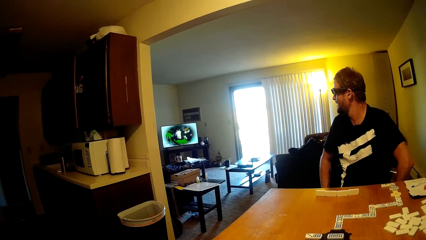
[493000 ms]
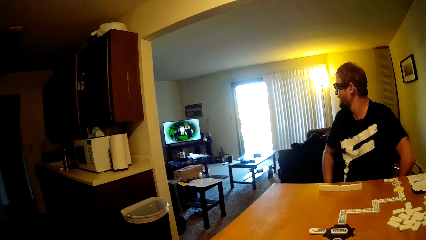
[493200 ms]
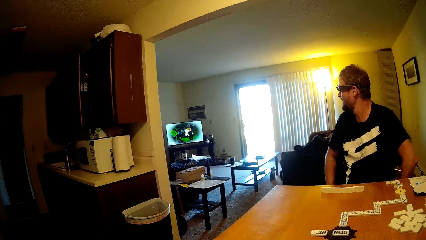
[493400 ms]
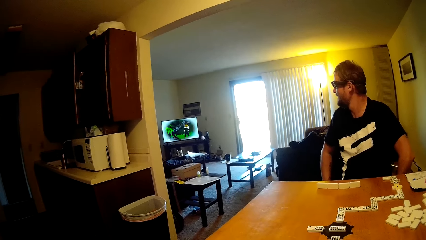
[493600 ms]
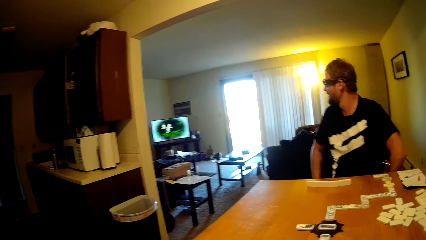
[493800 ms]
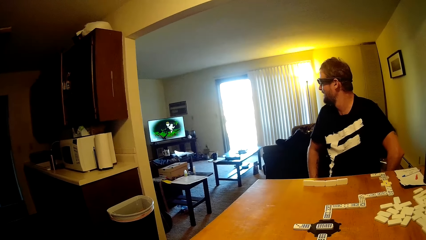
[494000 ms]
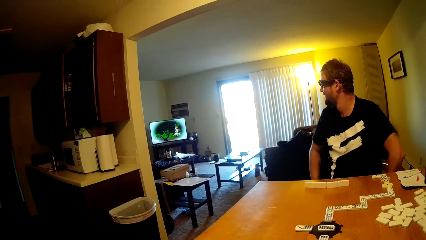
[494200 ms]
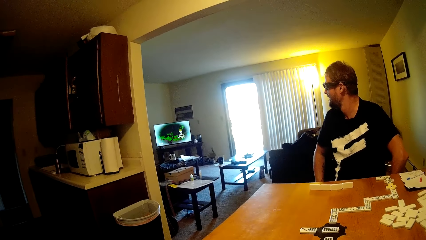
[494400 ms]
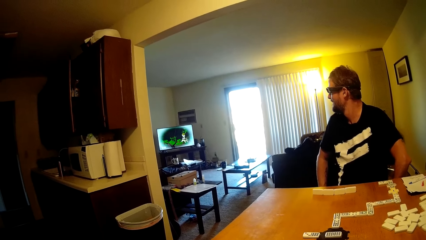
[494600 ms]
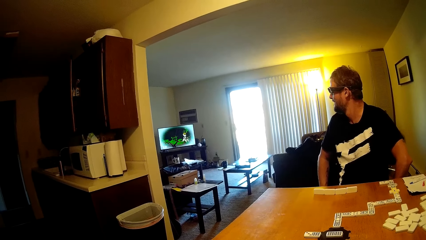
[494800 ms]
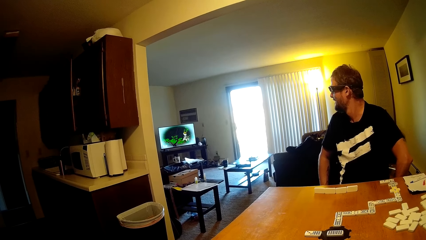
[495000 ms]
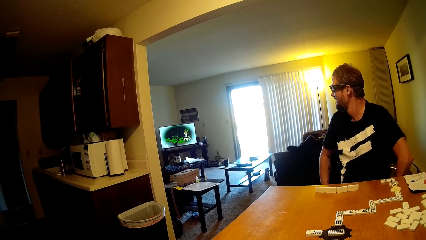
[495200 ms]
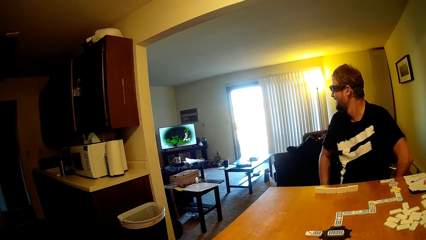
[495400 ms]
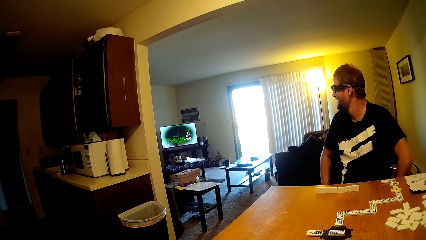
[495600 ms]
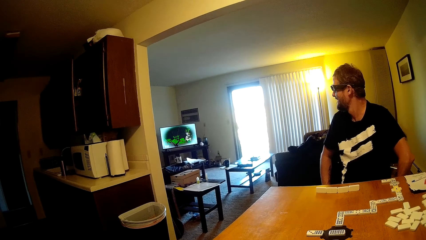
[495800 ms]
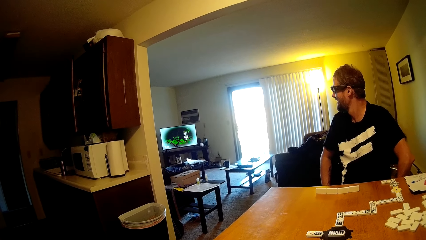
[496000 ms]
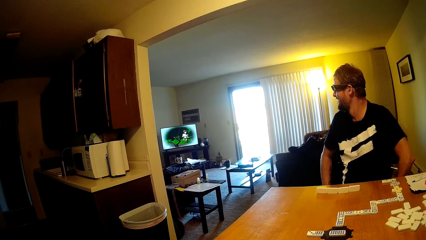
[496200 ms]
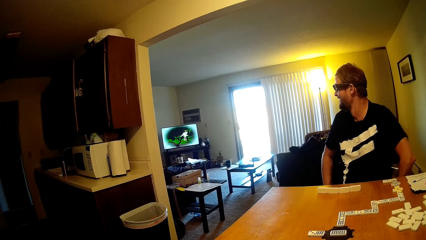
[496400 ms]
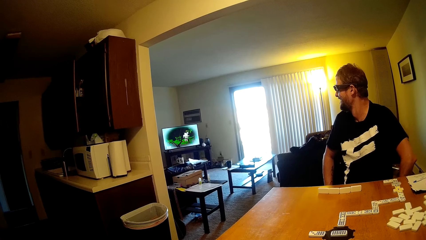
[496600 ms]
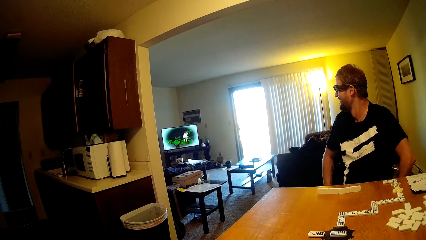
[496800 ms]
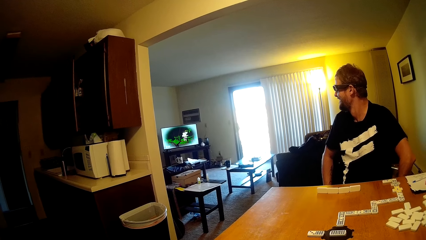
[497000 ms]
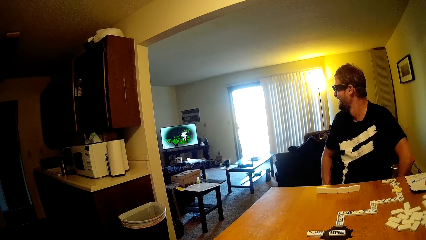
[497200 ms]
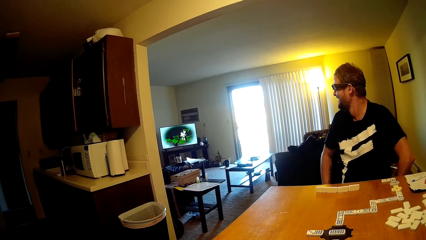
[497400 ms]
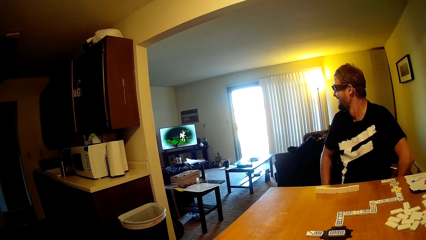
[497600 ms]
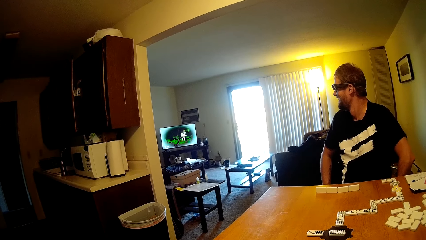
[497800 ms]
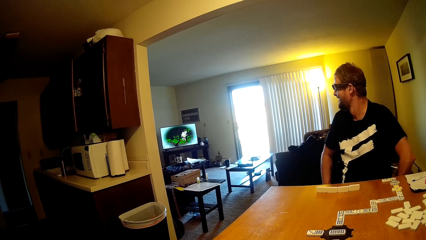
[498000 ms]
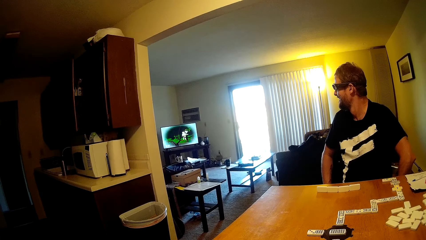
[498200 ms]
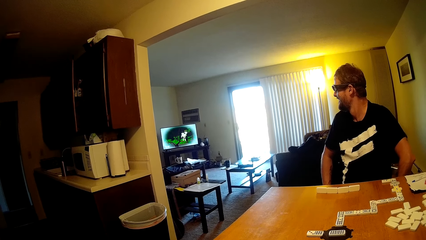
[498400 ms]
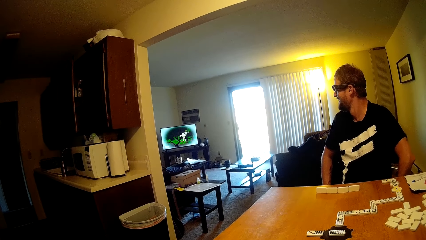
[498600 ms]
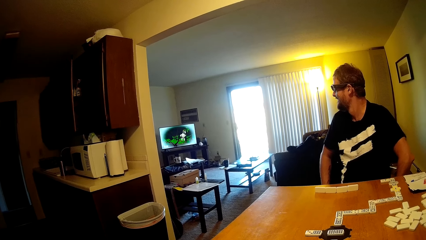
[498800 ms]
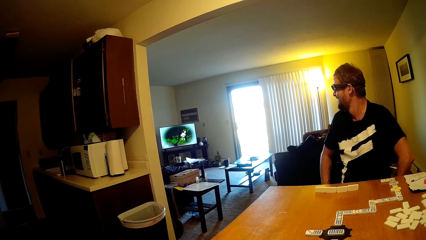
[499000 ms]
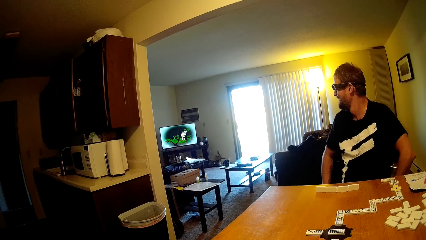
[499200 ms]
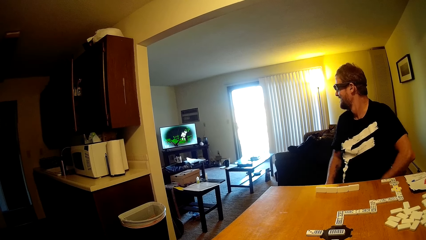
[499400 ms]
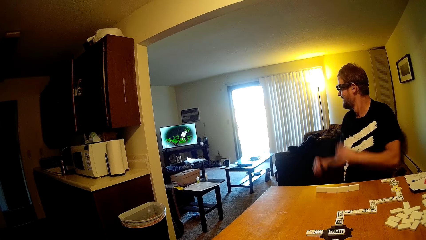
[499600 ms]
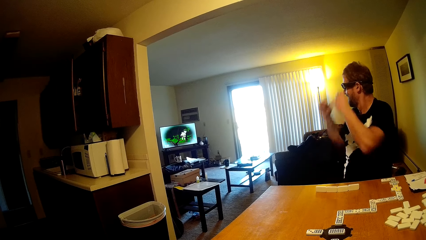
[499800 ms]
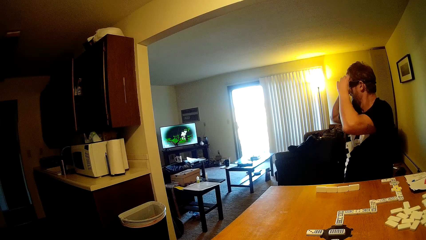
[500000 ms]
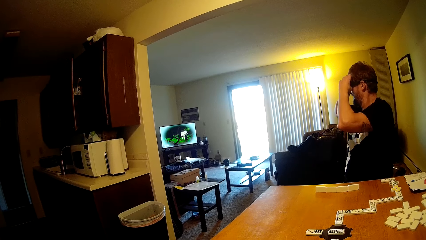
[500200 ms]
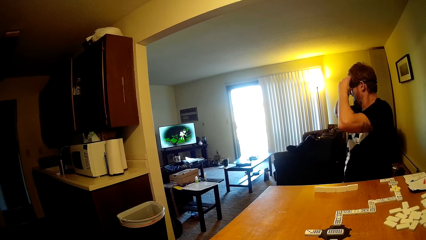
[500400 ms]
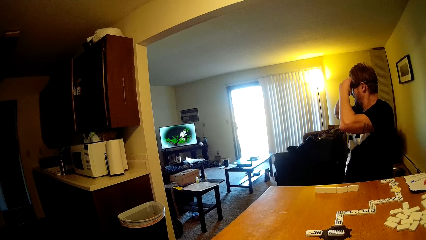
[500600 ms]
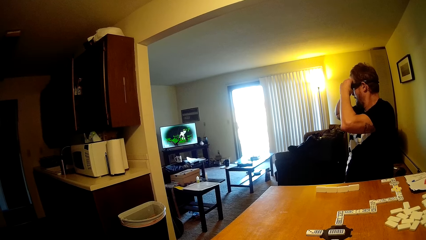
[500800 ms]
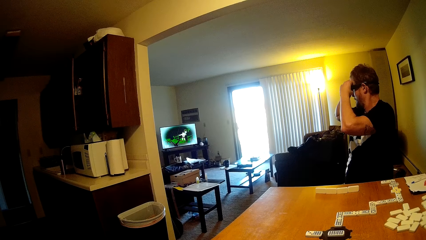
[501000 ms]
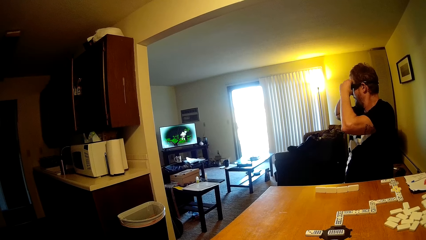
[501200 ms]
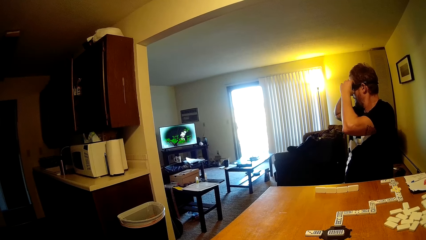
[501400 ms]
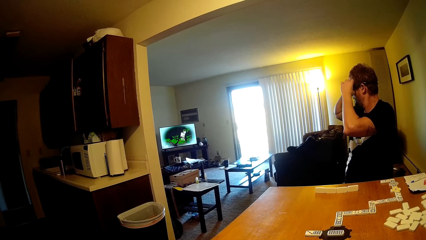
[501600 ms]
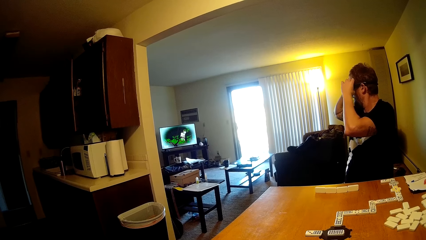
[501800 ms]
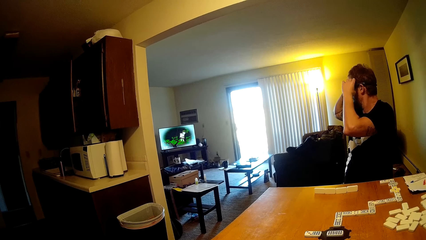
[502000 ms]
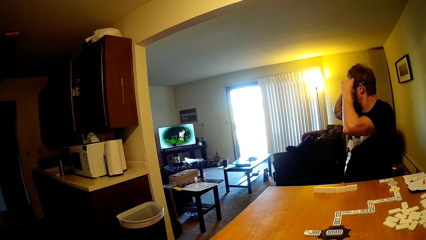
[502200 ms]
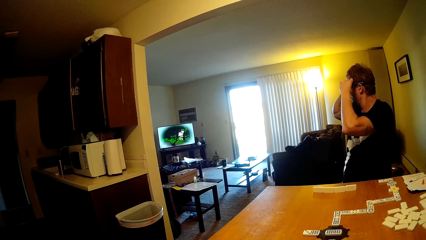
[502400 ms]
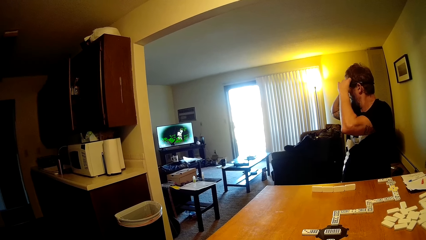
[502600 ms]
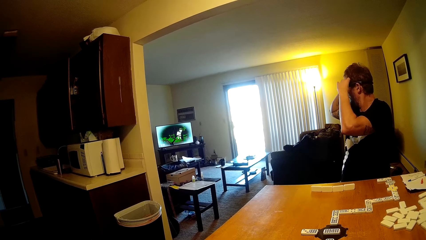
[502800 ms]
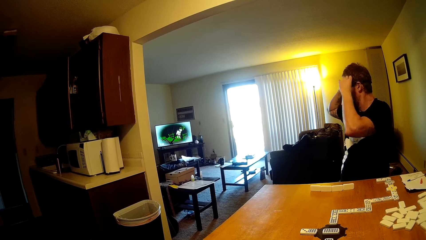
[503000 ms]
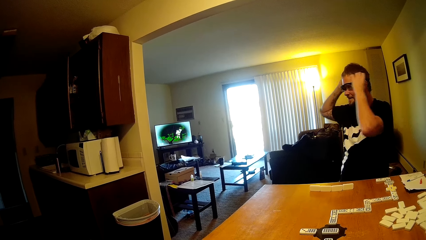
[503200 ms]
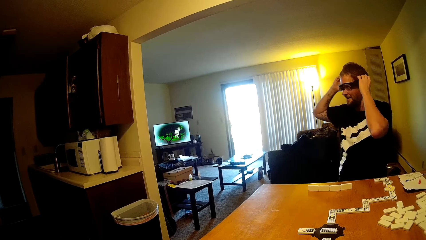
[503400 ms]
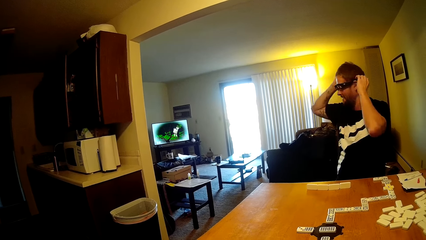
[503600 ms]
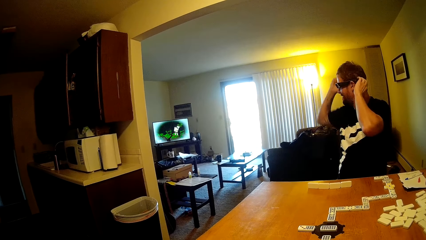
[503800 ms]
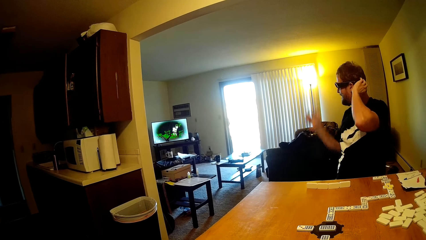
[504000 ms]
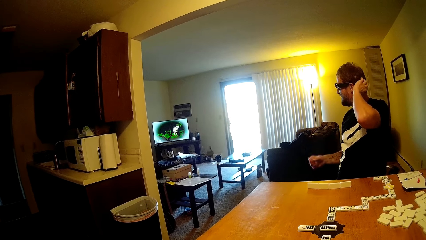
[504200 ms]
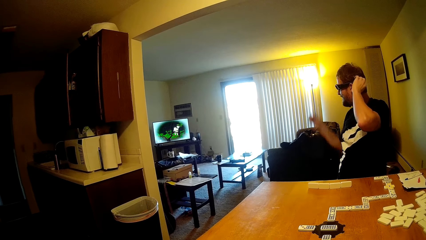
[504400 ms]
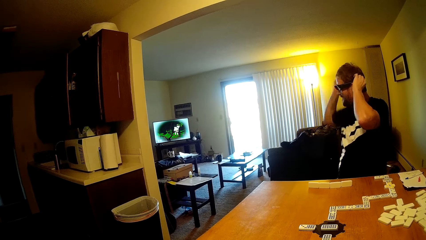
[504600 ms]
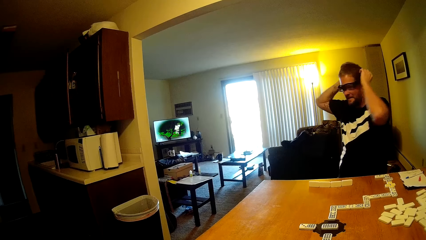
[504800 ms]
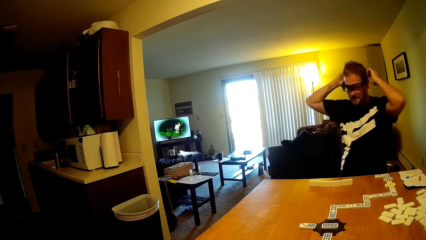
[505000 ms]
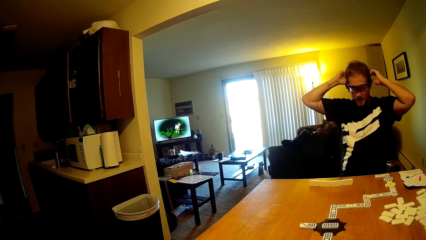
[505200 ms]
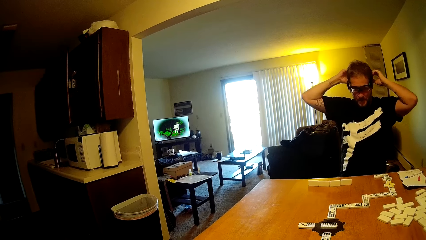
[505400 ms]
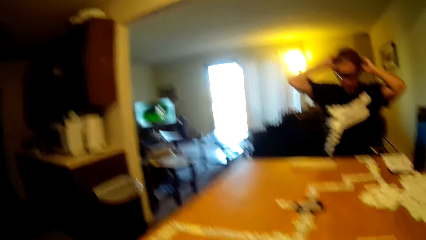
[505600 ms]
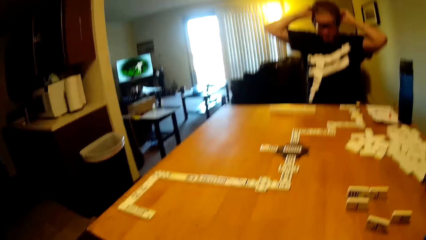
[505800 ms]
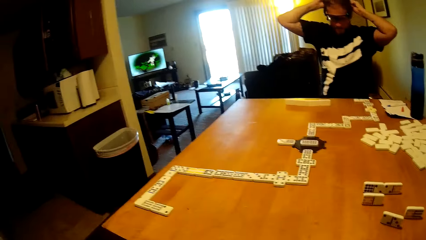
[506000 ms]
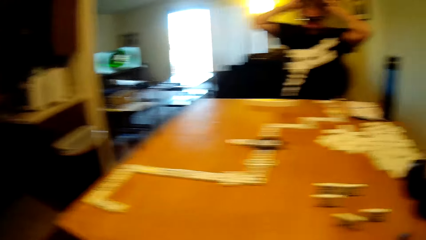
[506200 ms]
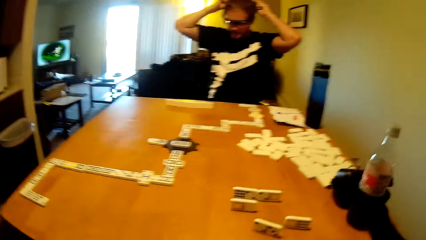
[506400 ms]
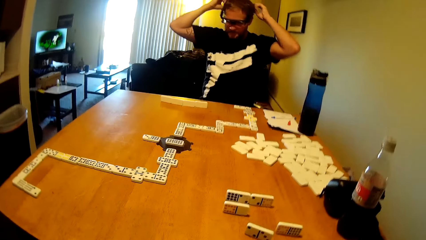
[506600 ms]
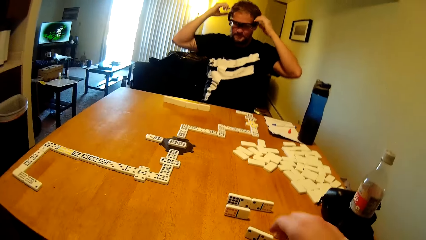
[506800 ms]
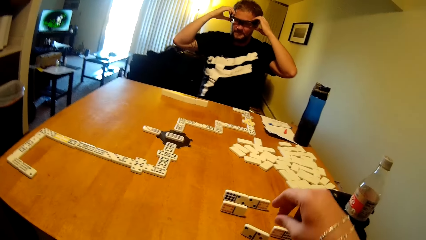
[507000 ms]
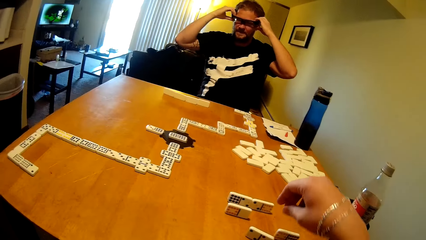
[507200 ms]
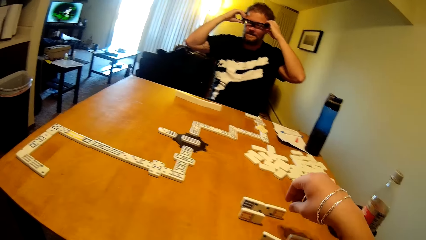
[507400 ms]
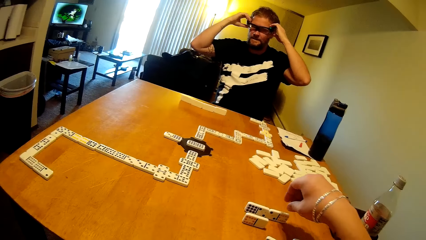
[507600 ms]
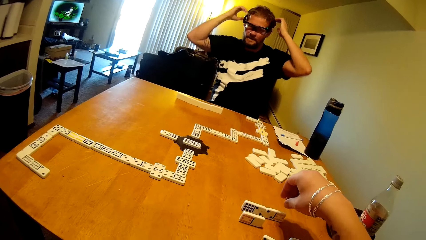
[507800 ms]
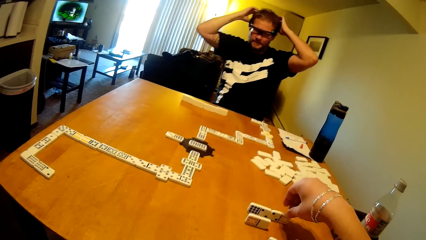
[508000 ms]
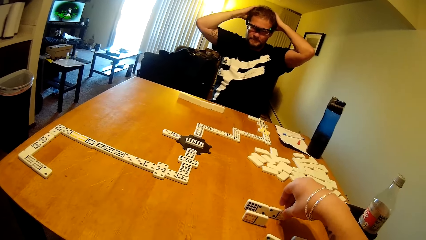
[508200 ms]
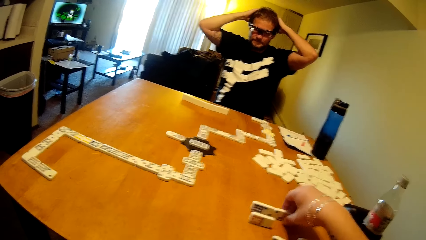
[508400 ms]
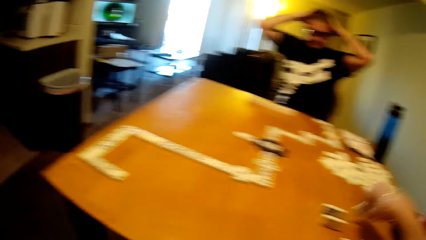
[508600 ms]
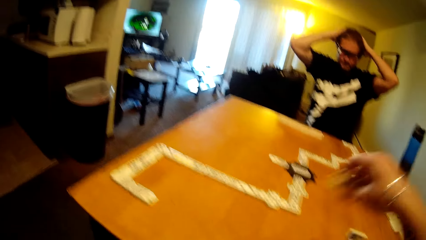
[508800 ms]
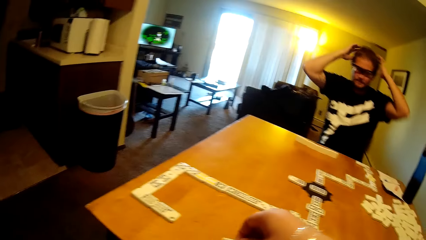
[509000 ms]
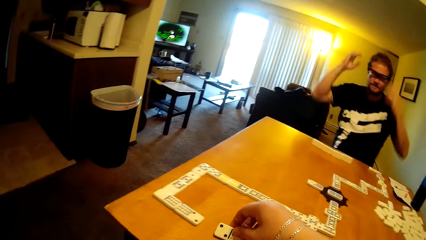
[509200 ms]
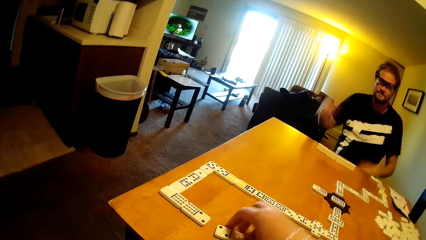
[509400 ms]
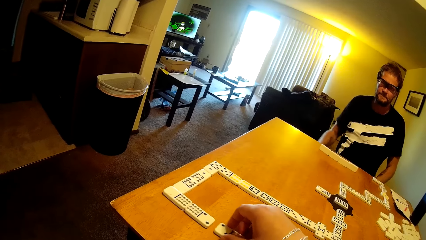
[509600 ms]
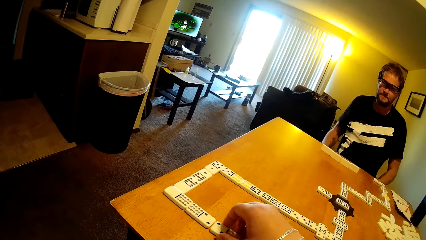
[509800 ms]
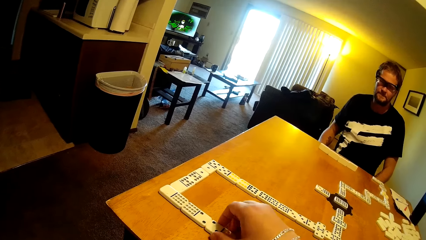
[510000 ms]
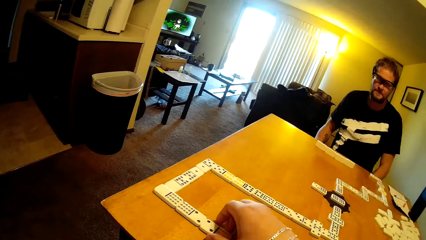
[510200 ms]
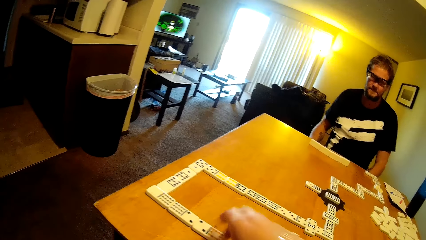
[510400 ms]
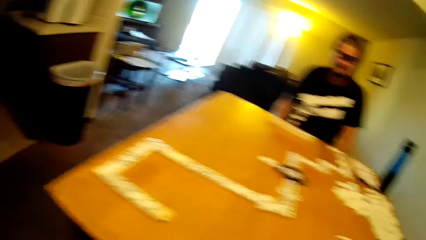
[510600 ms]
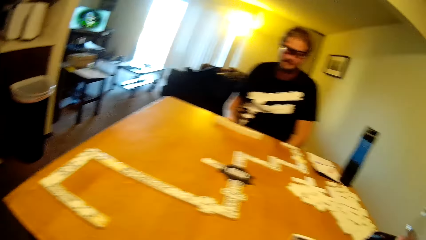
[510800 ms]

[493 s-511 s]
A man touches his spectacles. The camera wearer takes a dominoes card, plays a dominoes game and puts the dominoes card on the table.
